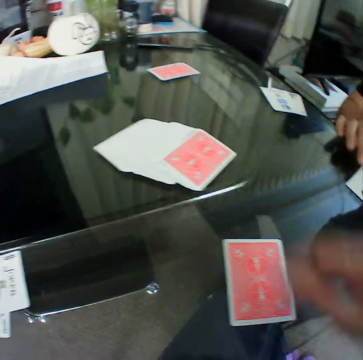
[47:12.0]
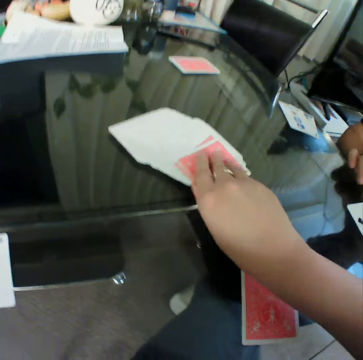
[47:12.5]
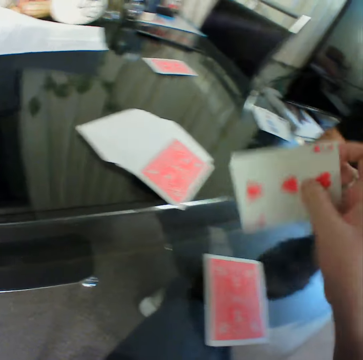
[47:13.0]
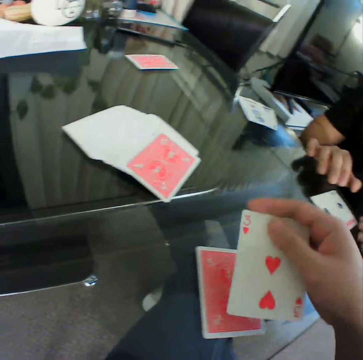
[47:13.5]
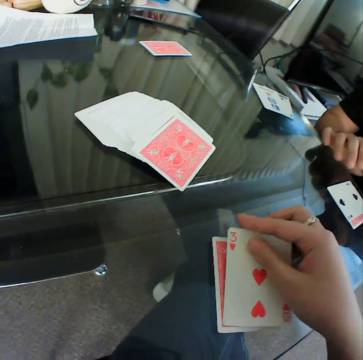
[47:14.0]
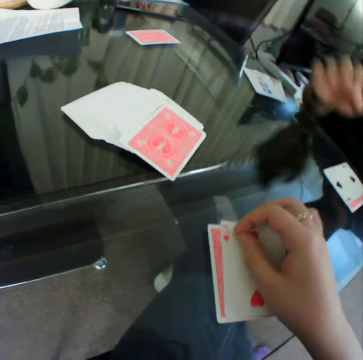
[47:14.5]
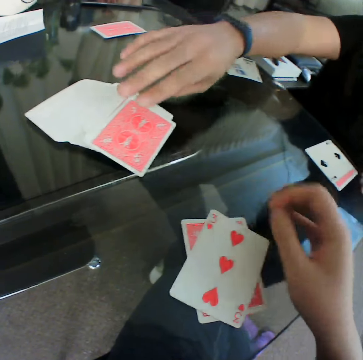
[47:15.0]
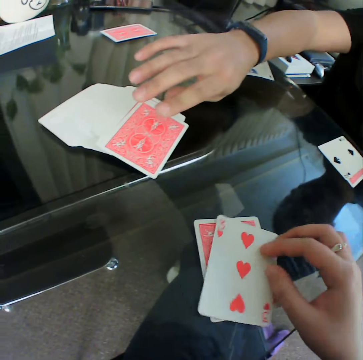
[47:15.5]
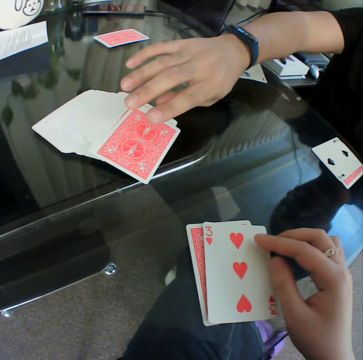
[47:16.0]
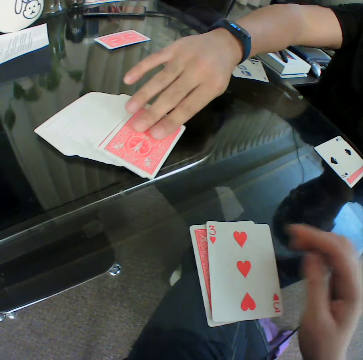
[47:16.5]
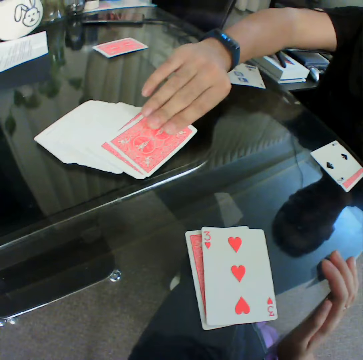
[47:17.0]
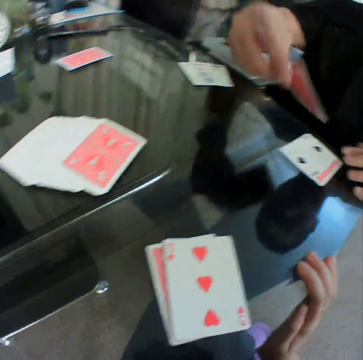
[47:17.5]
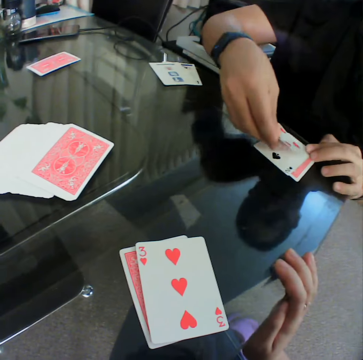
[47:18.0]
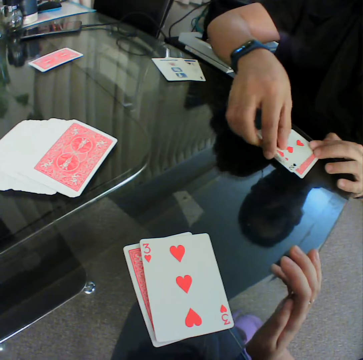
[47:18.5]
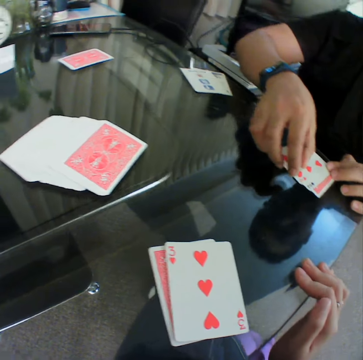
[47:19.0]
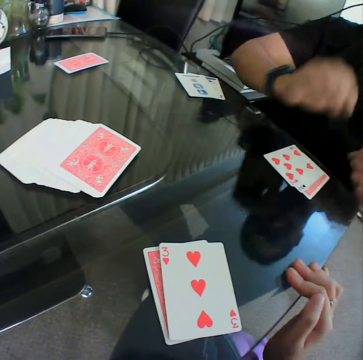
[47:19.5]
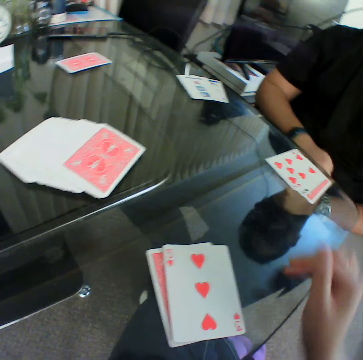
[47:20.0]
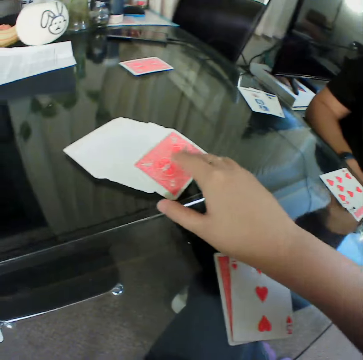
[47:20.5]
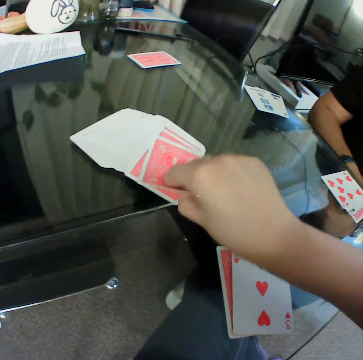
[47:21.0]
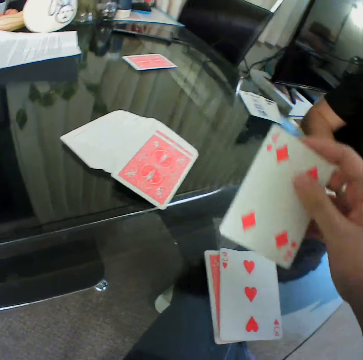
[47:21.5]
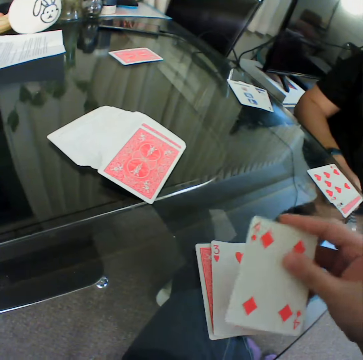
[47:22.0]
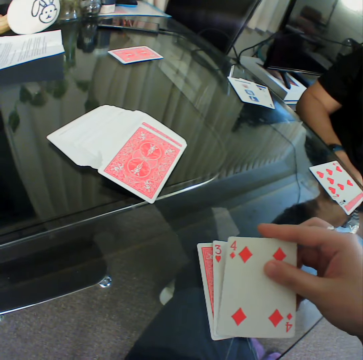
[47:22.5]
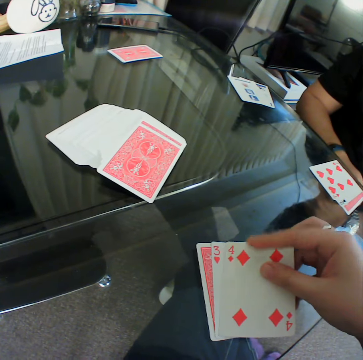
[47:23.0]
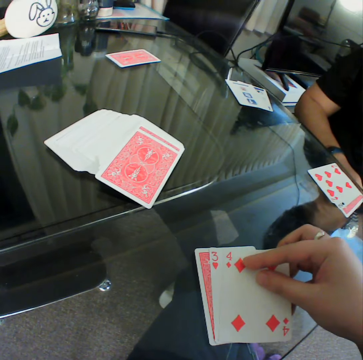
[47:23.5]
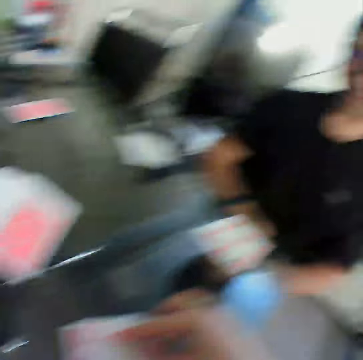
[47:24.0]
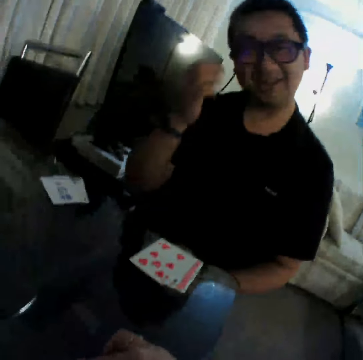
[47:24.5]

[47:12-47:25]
The camera wearer picks a card from the deck of cards on the table with his right hand. He checks the card. He places the card in his right hand on the table, on a card. A man picks a card from the deck of cards on the table with his right hand. The man checks the card and places the card in his right hand on the table, on a card. The camera wearer picks a card from the deck of cards on the table with his right hand. He checks the card. He places the card in his right hand on the table, on a card.

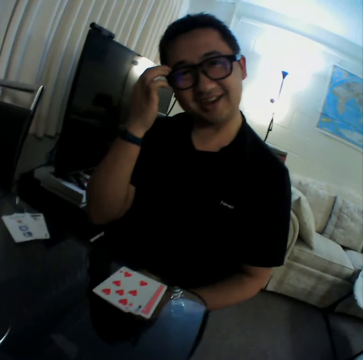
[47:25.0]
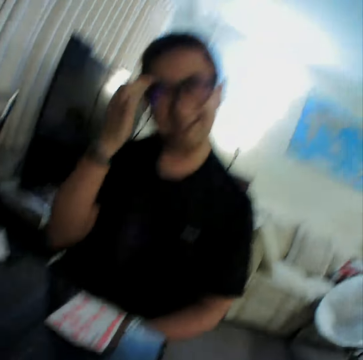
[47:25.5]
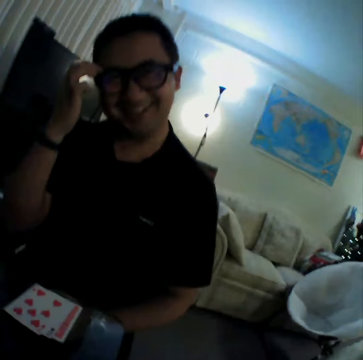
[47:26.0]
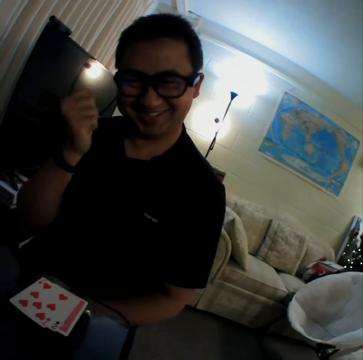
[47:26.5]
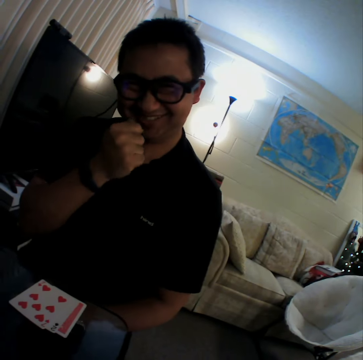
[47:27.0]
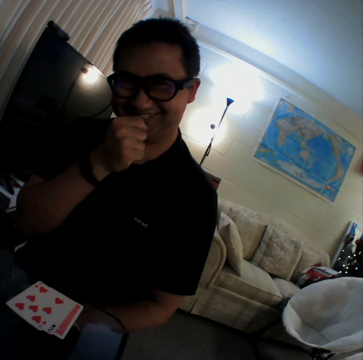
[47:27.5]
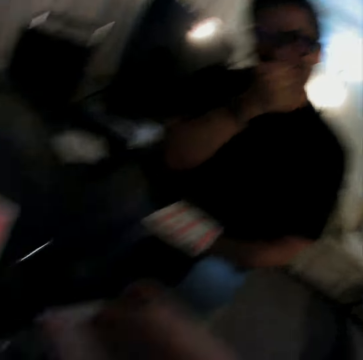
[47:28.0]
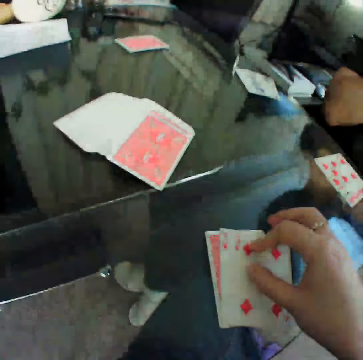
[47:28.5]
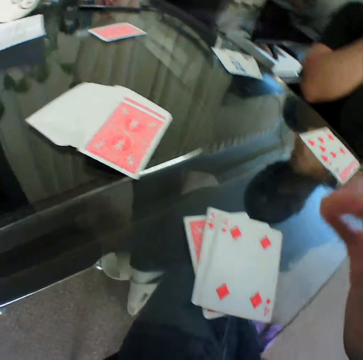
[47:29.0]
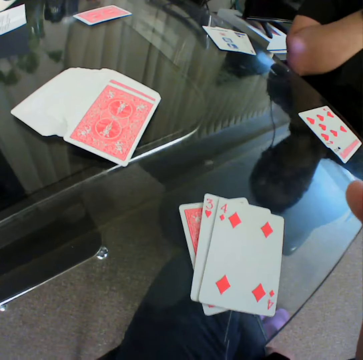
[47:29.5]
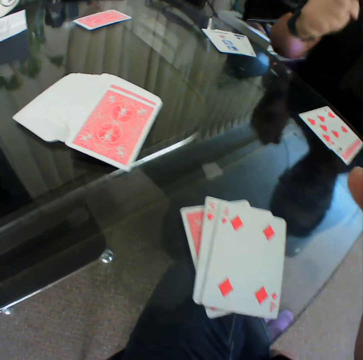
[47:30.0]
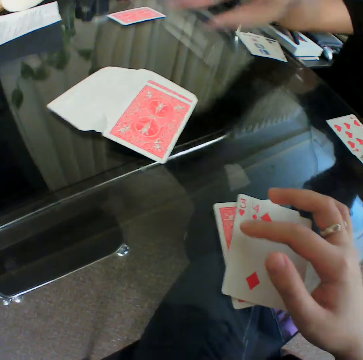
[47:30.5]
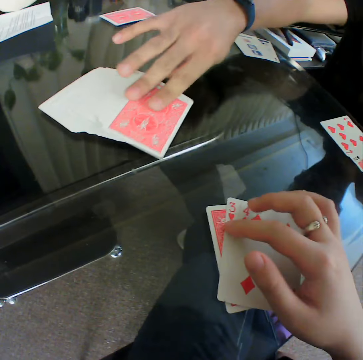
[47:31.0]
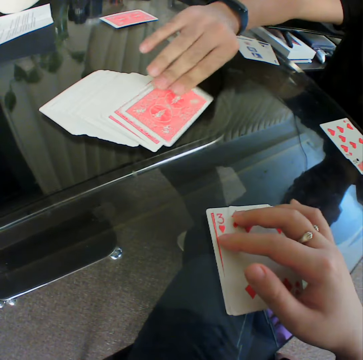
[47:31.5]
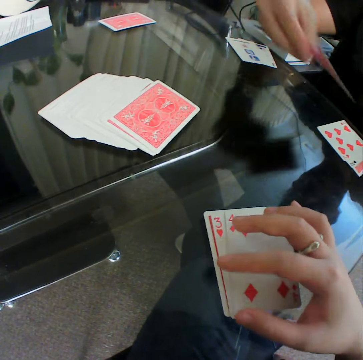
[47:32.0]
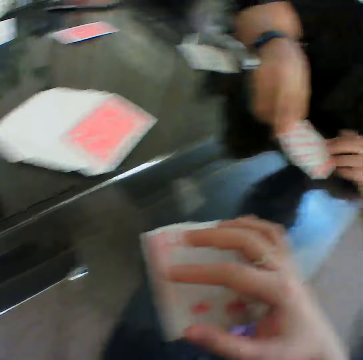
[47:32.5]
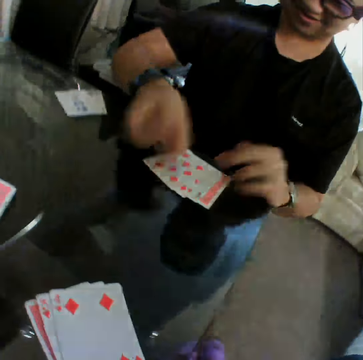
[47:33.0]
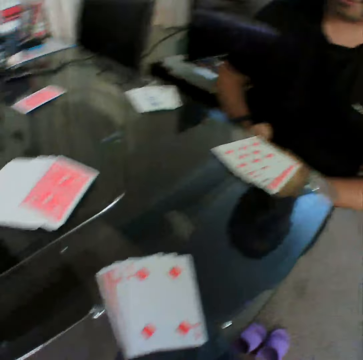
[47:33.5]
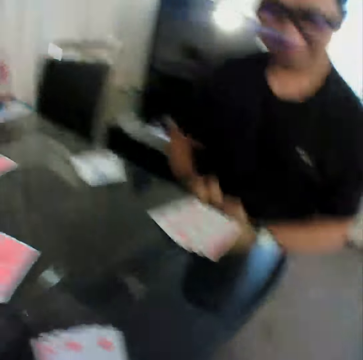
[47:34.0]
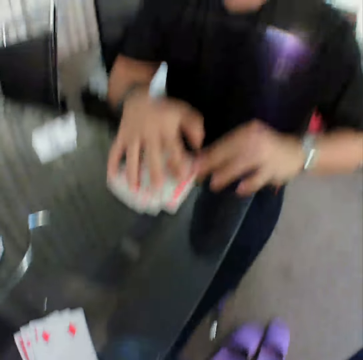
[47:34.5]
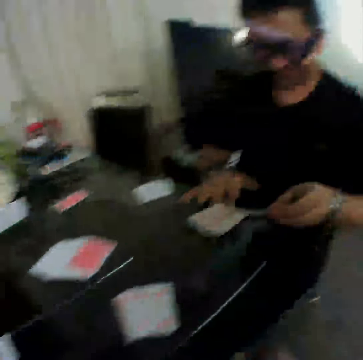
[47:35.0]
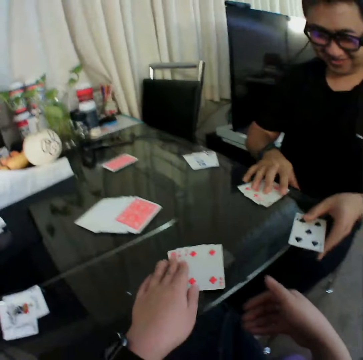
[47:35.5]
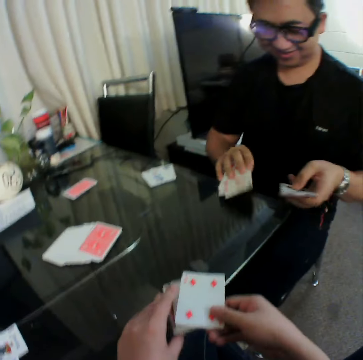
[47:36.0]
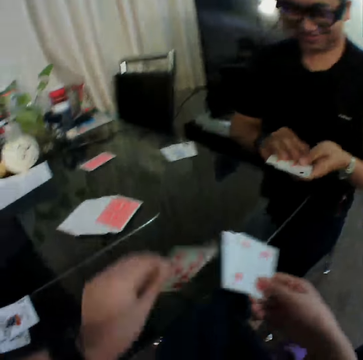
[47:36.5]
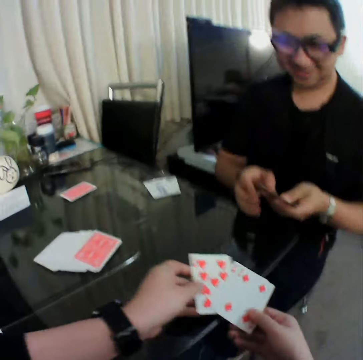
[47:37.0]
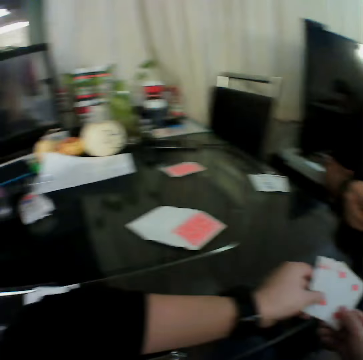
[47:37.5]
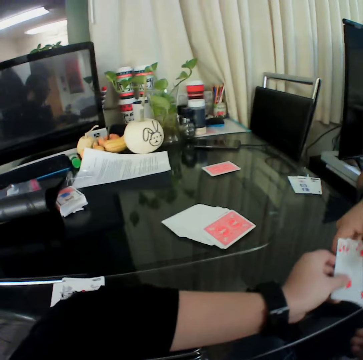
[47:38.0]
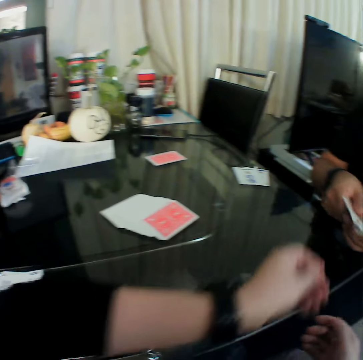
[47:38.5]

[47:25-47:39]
A man holds his head. The man scratches his head with his right hand. The man pulls his hand off the head. The camera wearer adjusts the cards on the table with his right hand. The man picks a card from the deck of cards on the table with his right hand. The camera wearer holds the cards. The man places the card in his right hand on the table, on a card. The man picks a card from the table with his left hand, places the card in his left hand on the table and flips the cards. The camera wearer picks the cards on the table with his hands. The man gathers the cards on the table with his hands. The man holds the cards with both hands. The camera wearer holds the cards with both hands. He passes the cards in his hands to the man. The man picks the cards from the camera wearer.

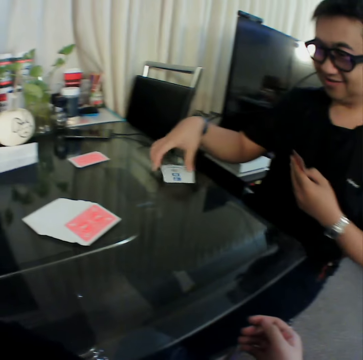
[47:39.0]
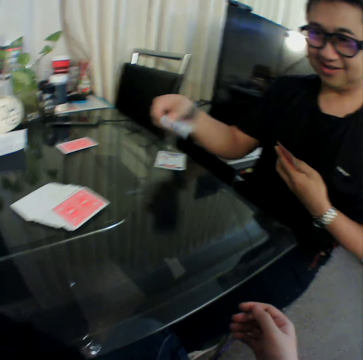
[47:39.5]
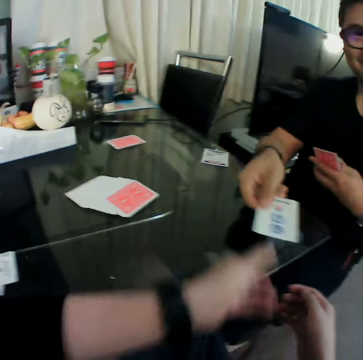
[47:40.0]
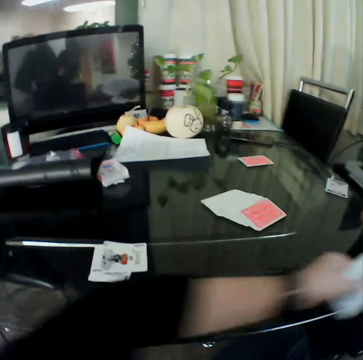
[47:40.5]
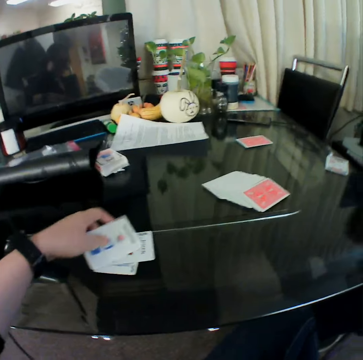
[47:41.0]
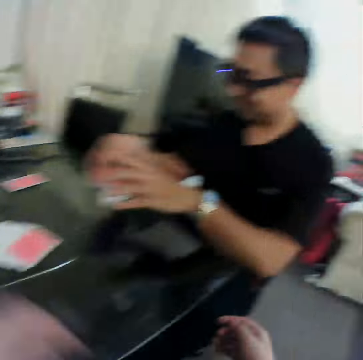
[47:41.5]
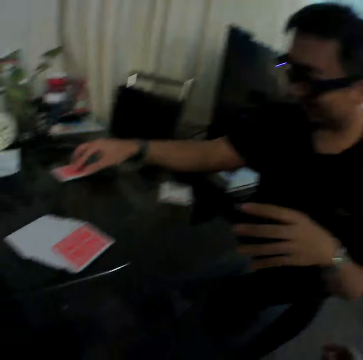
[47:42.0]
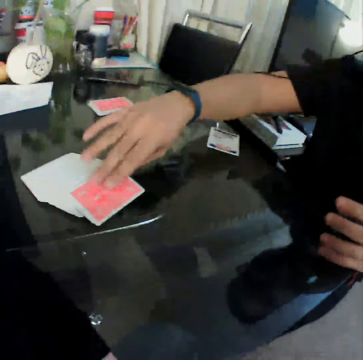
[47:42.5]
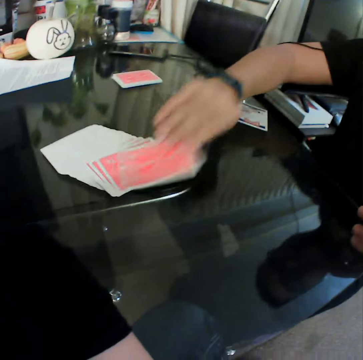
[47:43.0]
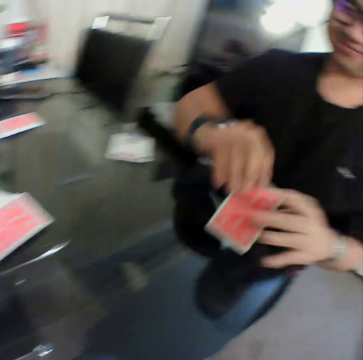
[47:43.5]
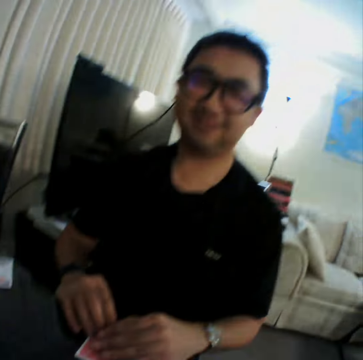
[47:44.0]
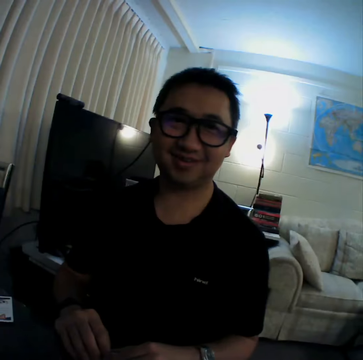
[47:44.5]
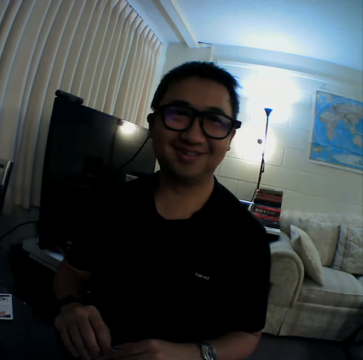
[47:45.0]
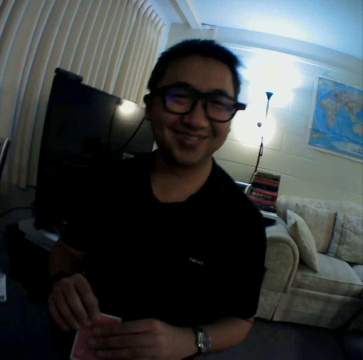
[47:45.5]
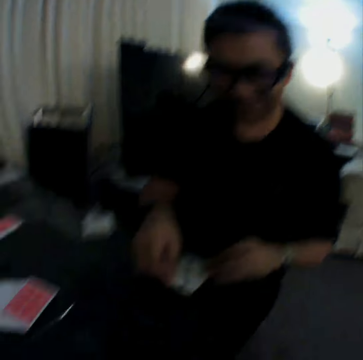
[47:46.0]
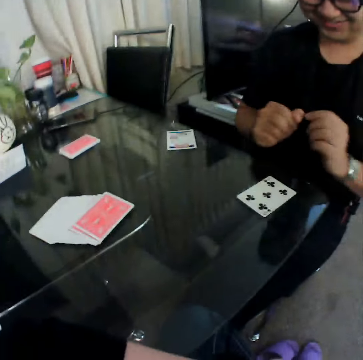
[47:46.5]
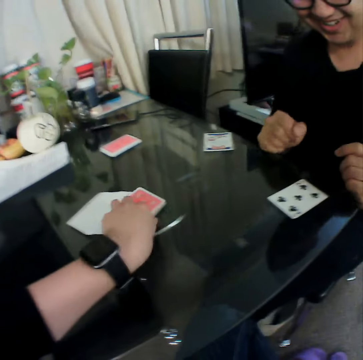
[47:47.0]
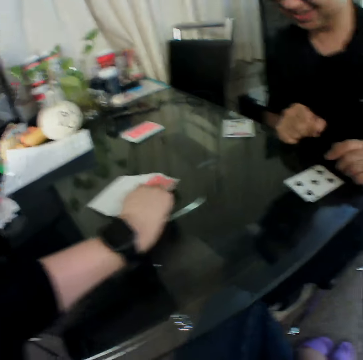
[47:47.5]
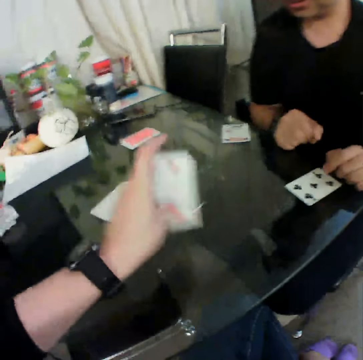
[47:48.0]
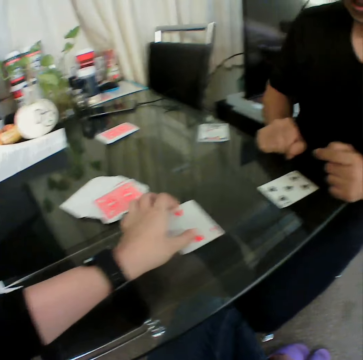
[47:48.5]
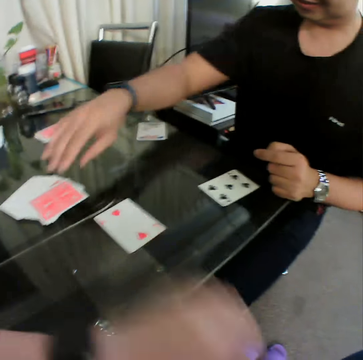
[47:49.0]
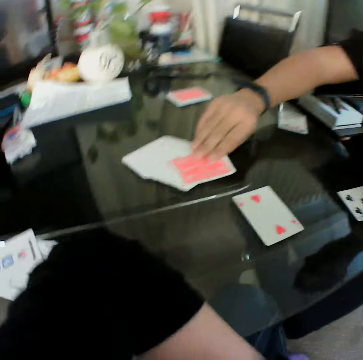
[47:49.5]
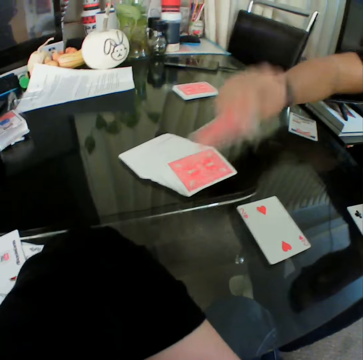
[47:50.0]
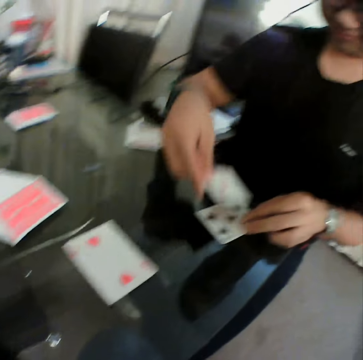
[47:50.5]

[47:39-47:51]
The man picks a card from the table with his right hand. The man passes the card in his right hand to the camera wearer. The camera wearer picks the card from the man. He places the card in his left hand on the table, on a card. The man places the card in his right hand on the table, on a card. The man picks a card from the deck of cards on the table with his right hand. The man places the card in his right hand on the table. The man laughs and flips the card. The camera wearer picks a card from the deck of cards on the table with his left hand. He places the card in his left hand on the table. The man picks a card from the deck of cards on the table with his right hand. The man checks the card.
